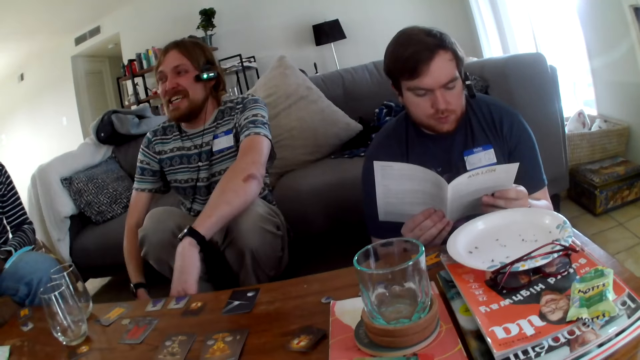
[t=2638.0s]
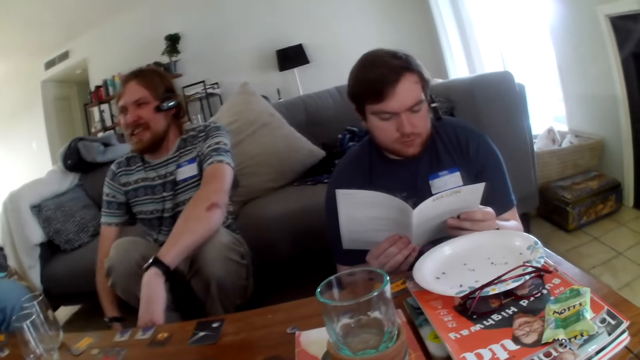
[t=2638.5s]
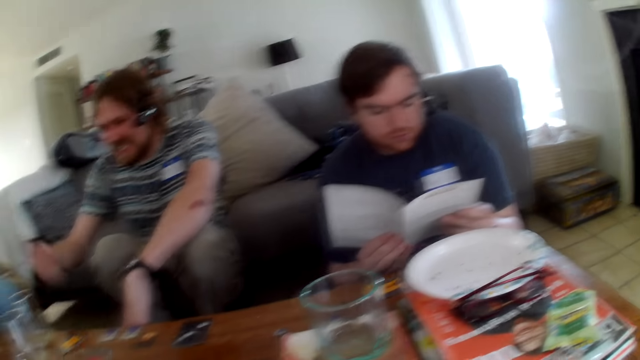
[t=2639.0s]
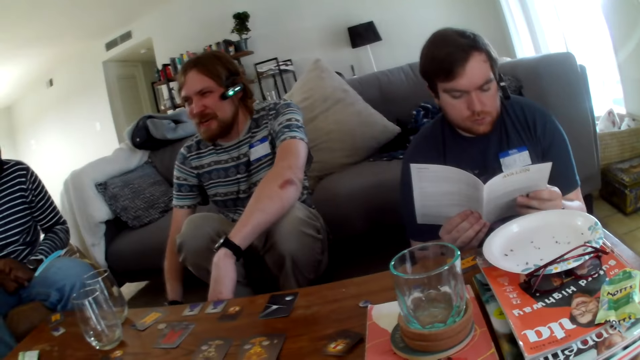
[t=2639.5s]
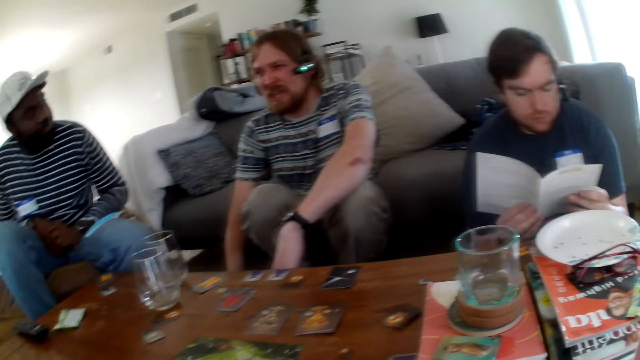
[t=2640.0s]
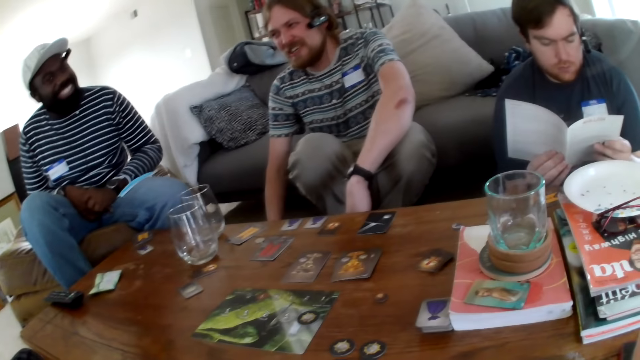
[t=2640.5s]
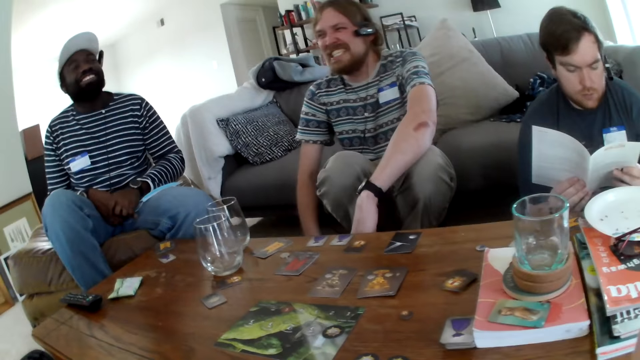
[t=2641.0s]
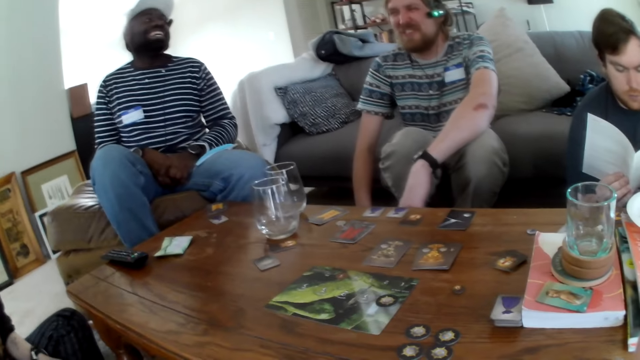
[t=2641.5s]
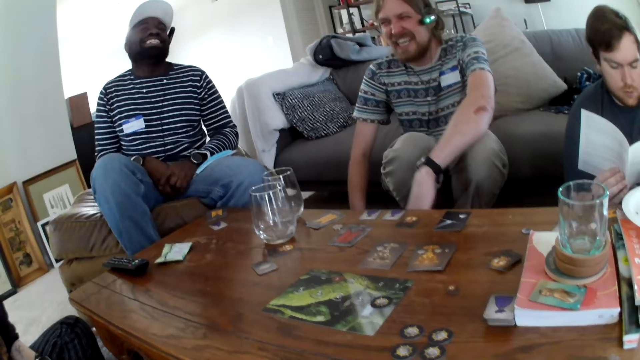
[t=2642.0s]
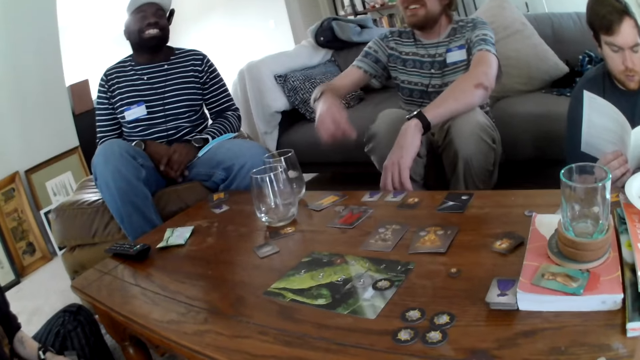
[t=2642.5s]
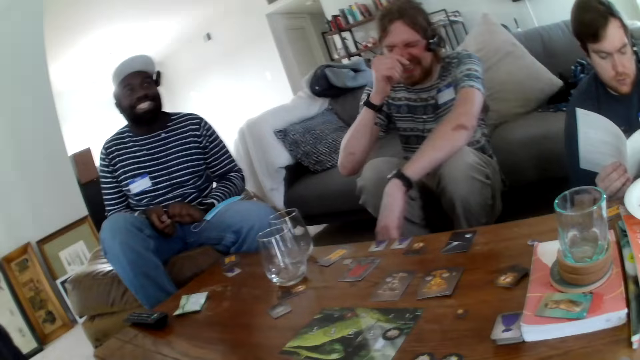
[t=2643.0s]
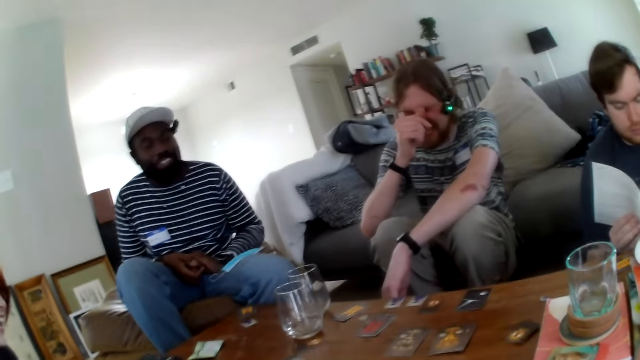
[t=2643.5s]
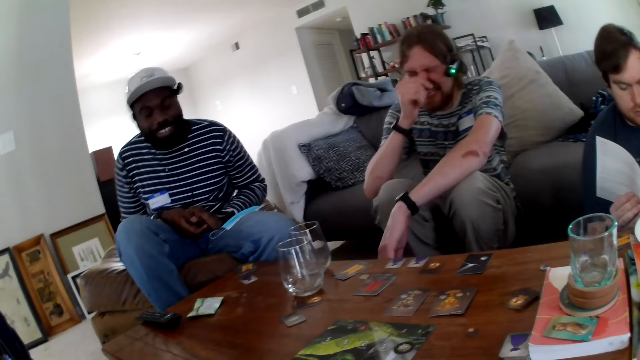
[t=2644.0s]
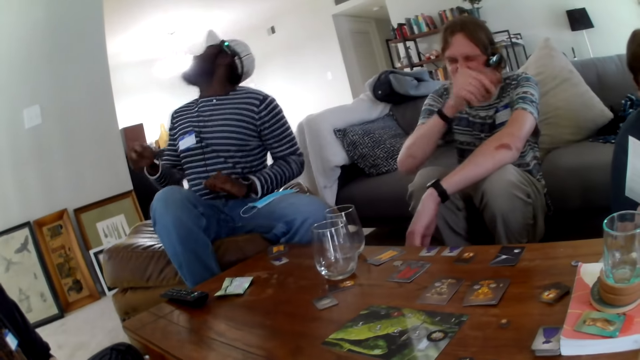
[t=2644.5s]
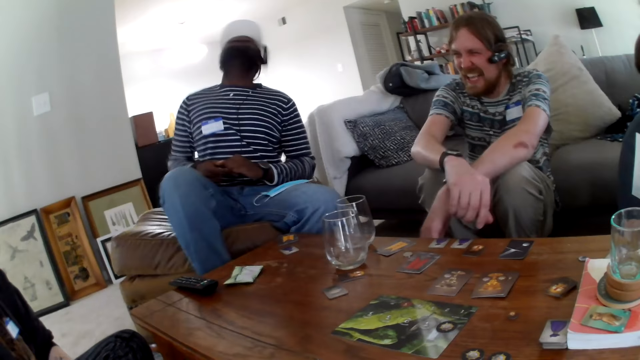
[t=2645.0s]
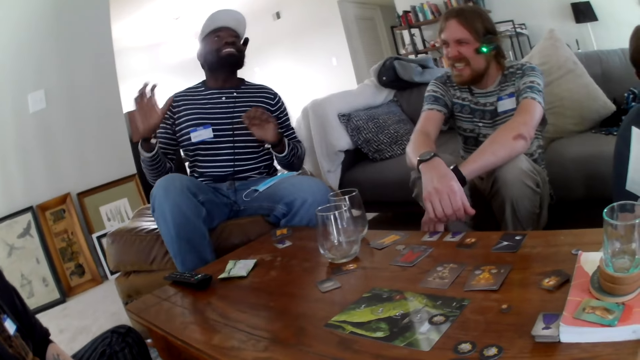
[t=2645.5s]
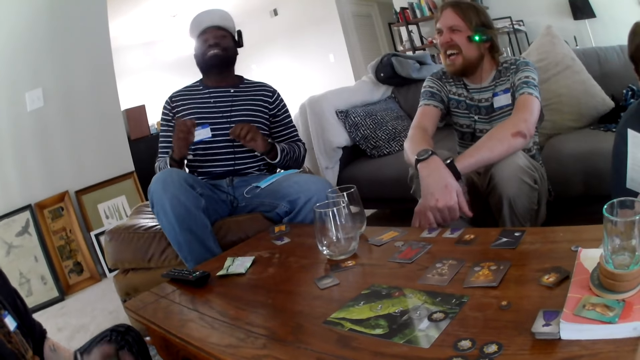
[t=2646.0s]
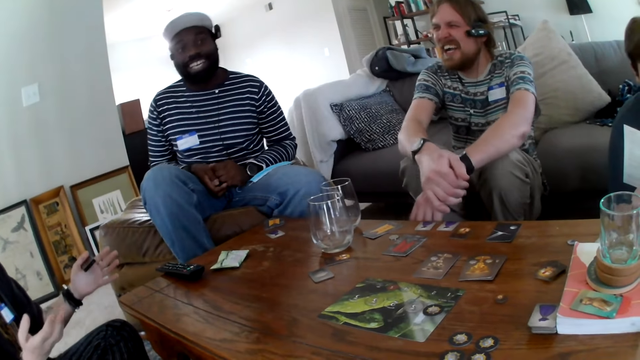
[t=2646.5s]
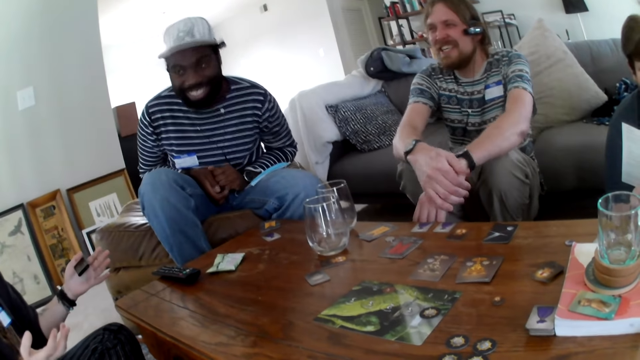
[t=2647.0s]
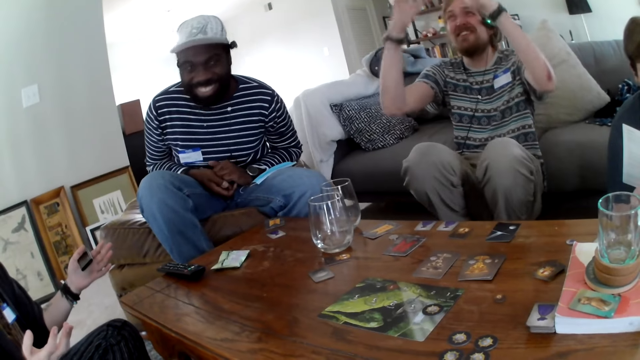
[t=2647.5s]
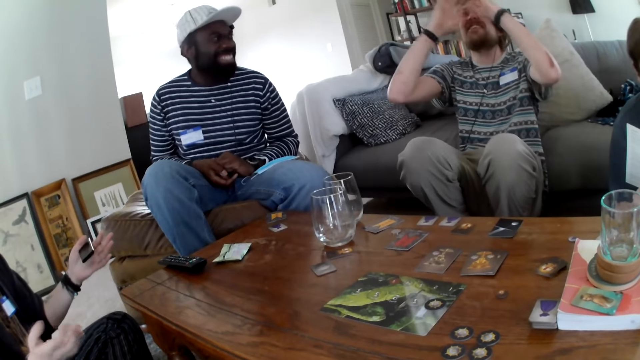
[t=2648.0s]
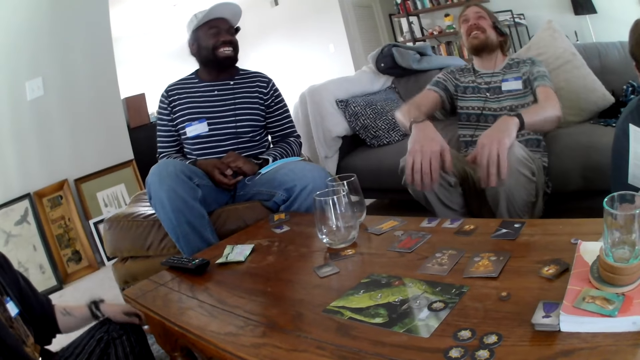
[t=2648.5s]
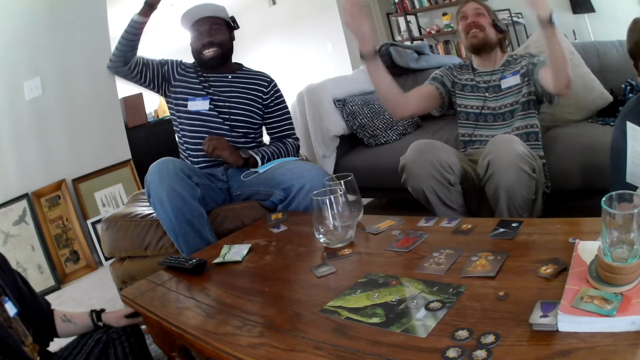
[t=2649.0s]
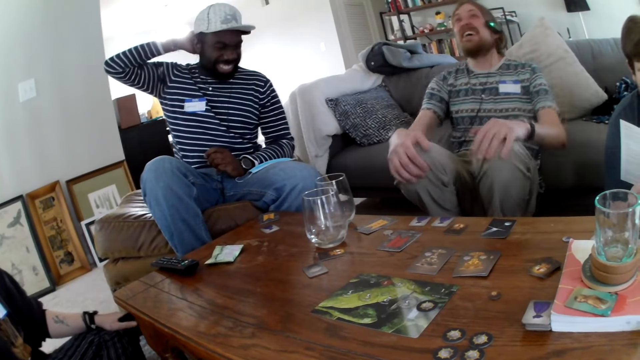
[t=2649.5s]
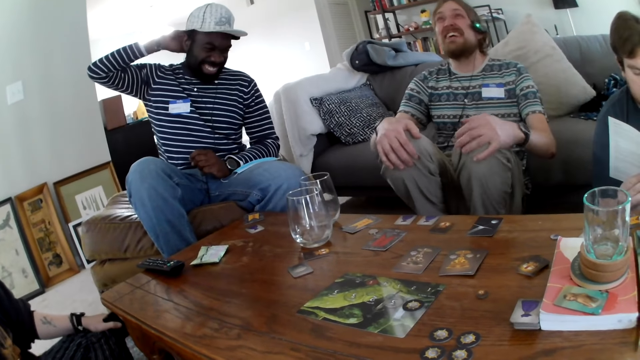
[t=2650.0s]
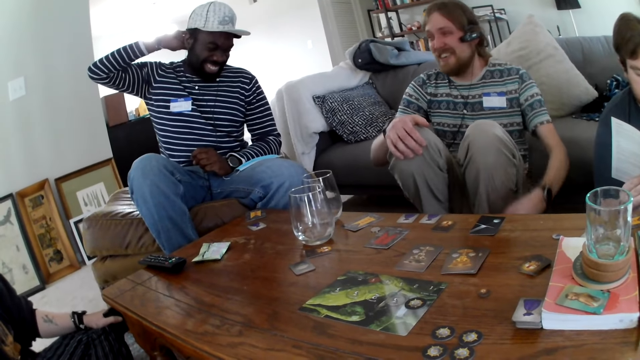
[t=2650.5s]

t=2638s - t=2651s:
A man talks. A person laughs. The man touches the face. Another man nods the head. The first man laughs. The person talks. A woman points at the other man. The first man talks, raises the hand, and holds the knees. The other man holds the head. The person talks and raises hands.

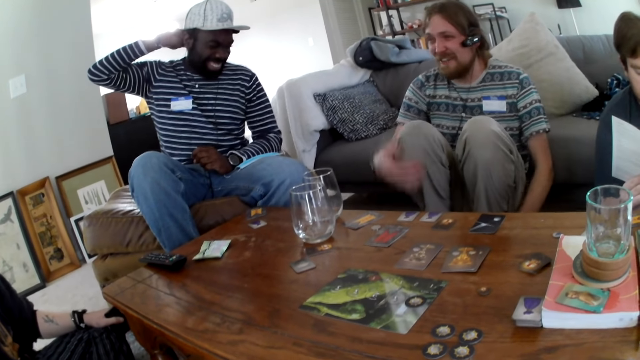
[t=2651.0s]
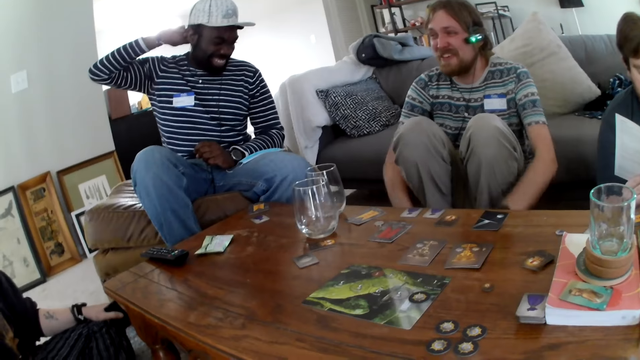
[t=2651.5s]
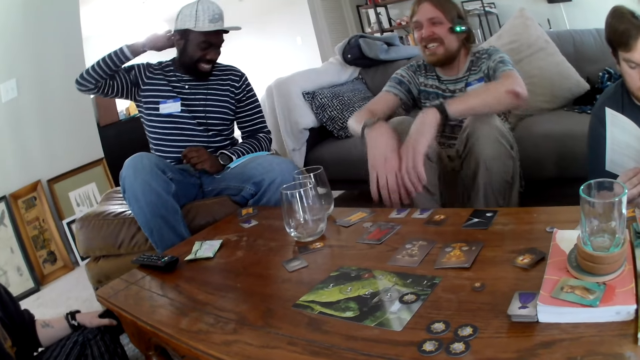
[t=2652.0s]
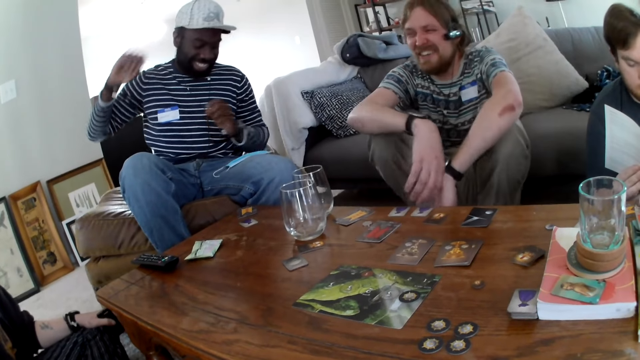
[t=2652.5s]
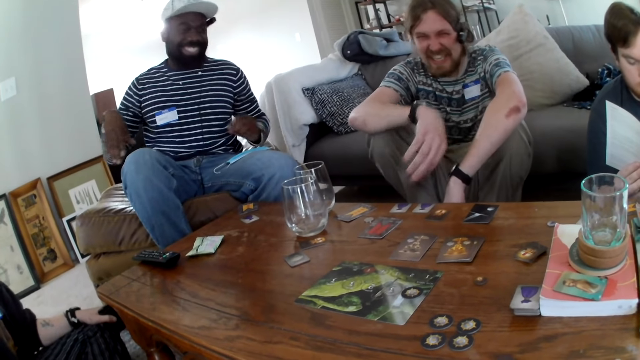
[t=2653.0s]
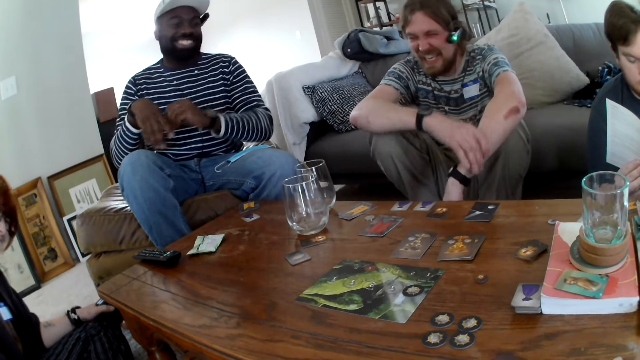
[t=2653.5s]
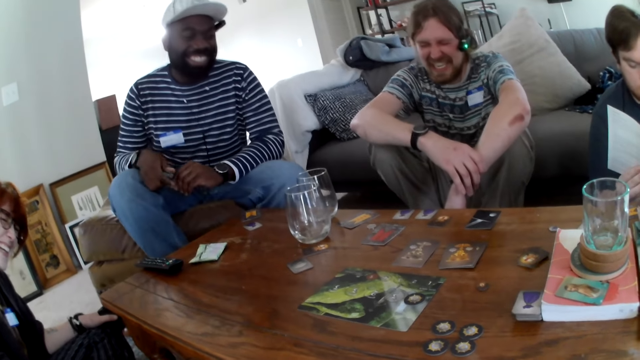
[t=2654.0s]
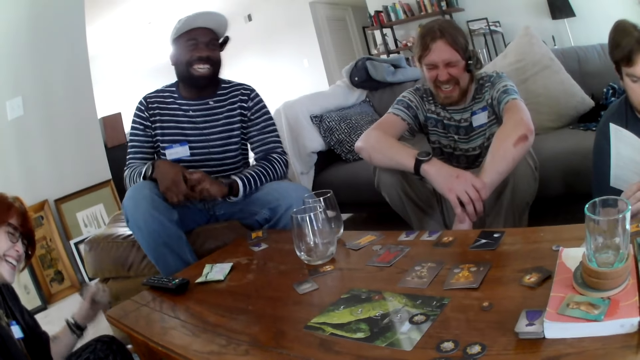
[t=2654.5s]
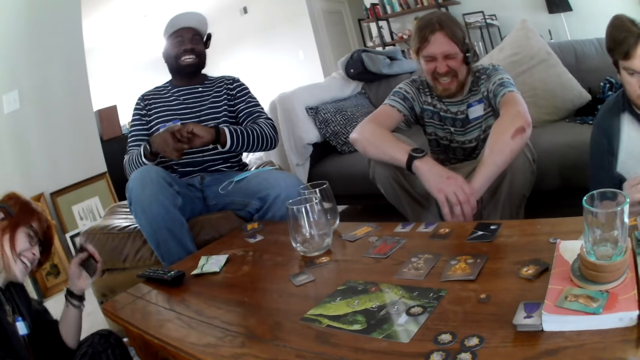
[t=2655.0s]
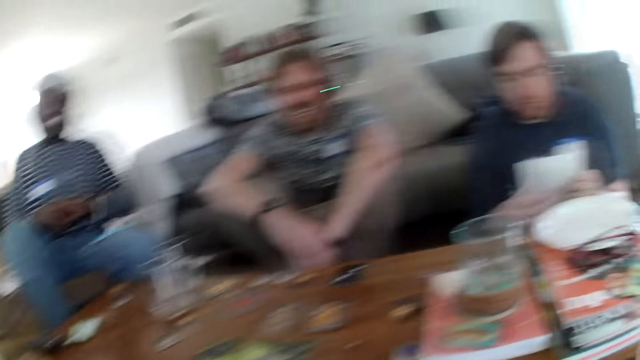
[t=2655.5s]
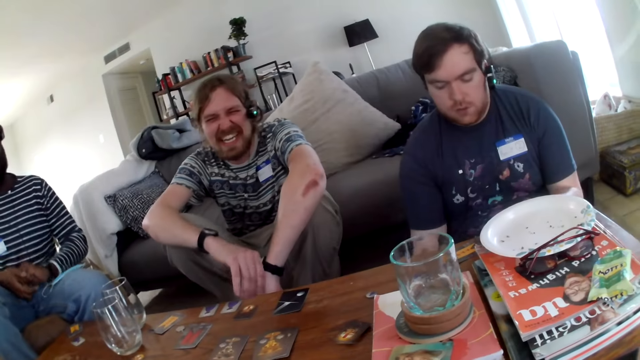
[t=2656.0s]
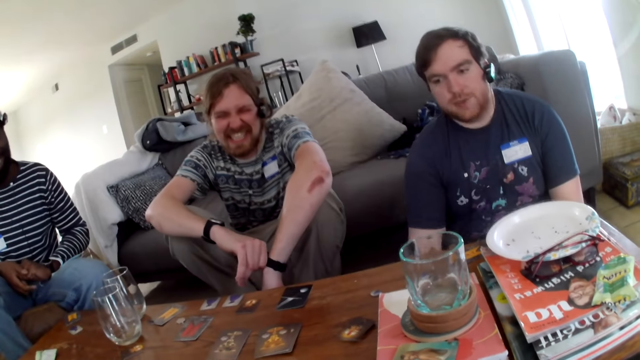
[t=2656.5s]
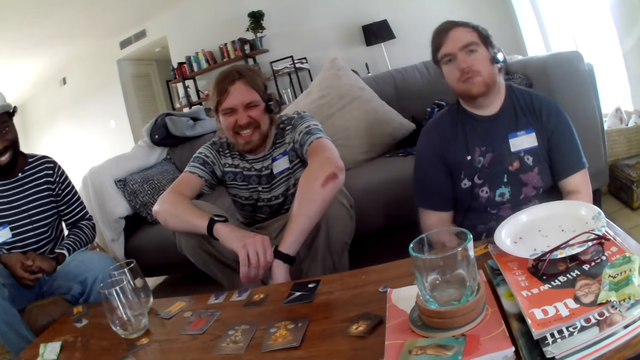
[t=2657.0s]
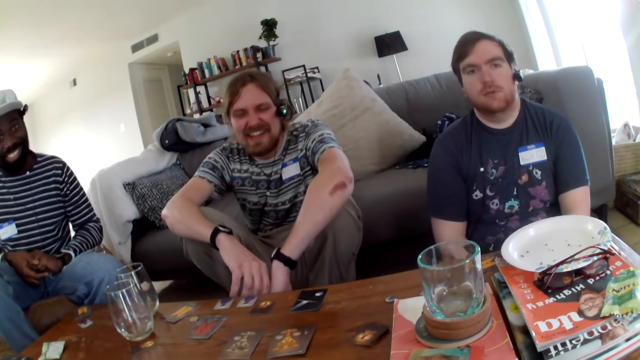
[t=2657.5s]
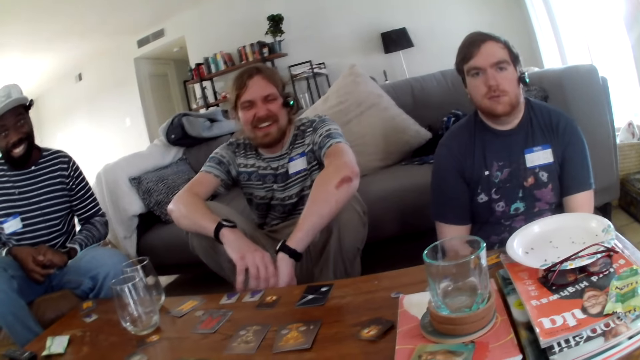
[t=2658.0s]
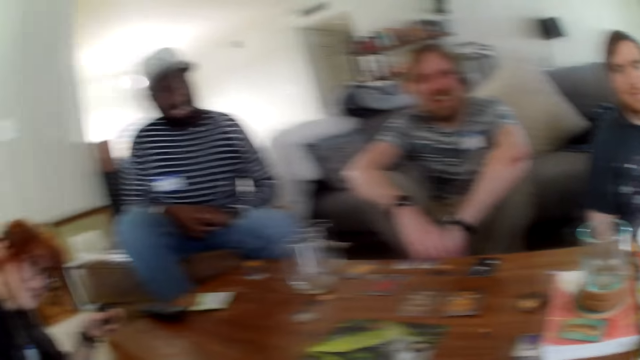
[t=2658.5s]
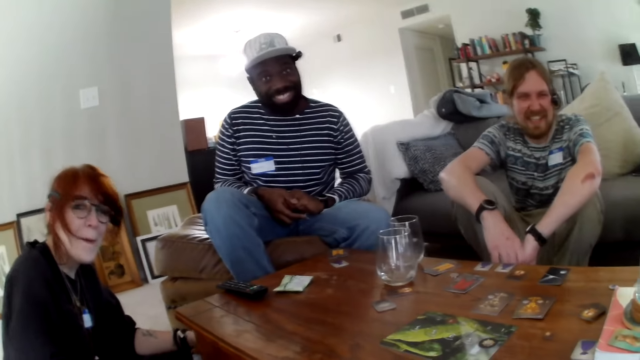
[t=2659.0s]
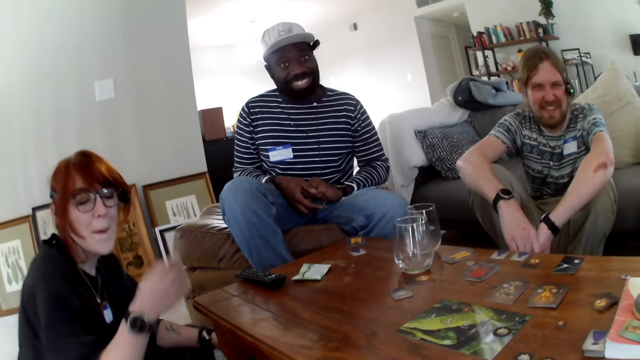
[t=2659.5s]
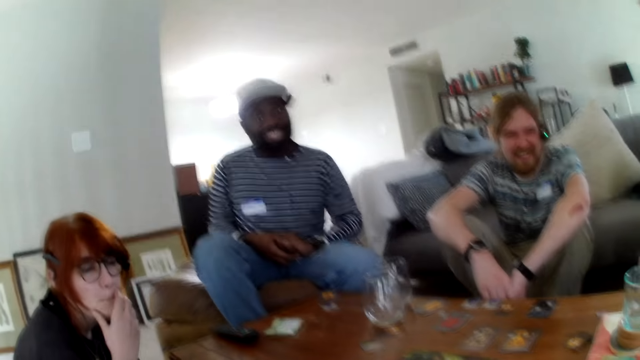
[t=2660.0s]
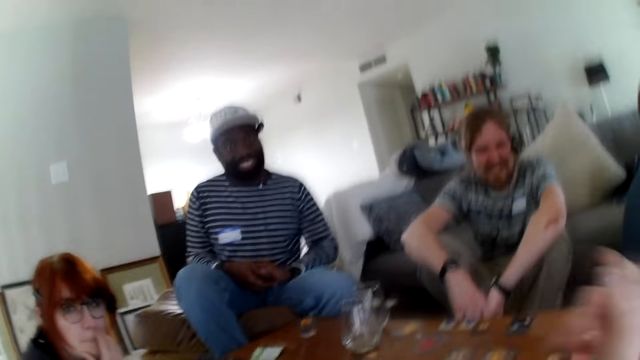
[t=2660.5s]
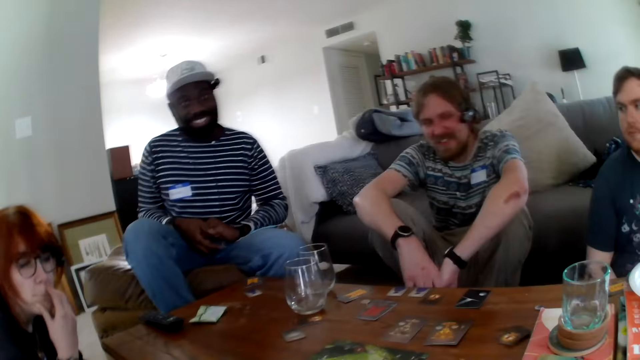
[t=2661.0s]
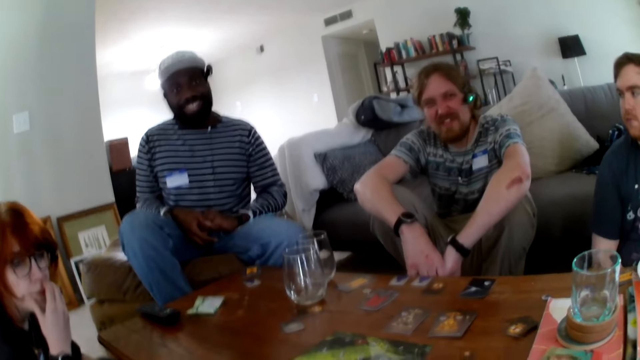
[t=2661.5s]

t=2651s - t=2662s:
A person talks. Another person laughs and touches the head. The first person laughs. The other person laughs. The camera wearer talks. The first person laughs. A woman touches the face. A third person touches the mouth. The second person laughs.
